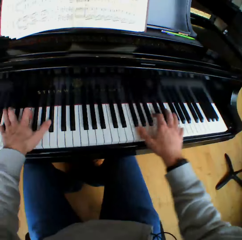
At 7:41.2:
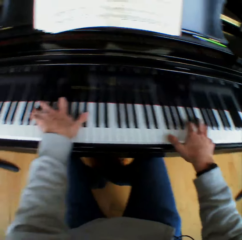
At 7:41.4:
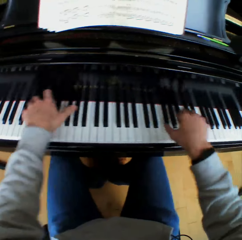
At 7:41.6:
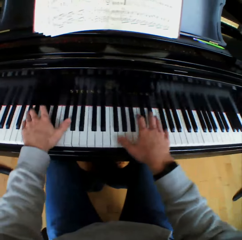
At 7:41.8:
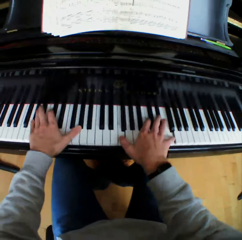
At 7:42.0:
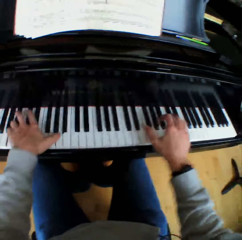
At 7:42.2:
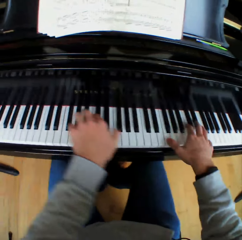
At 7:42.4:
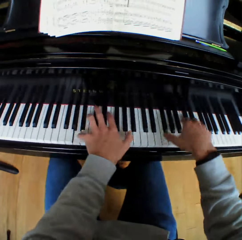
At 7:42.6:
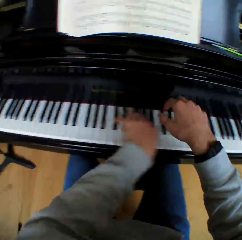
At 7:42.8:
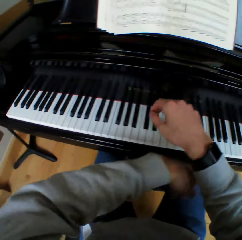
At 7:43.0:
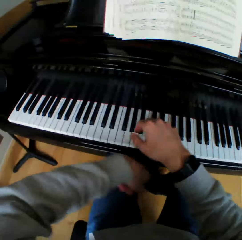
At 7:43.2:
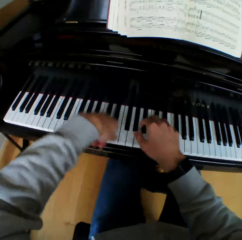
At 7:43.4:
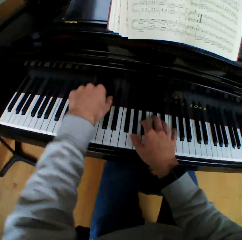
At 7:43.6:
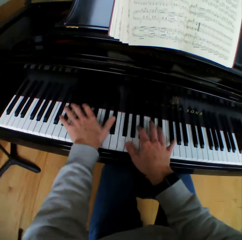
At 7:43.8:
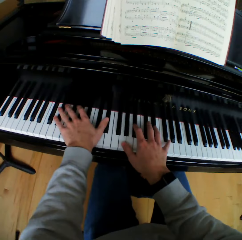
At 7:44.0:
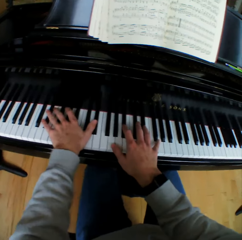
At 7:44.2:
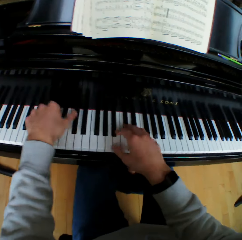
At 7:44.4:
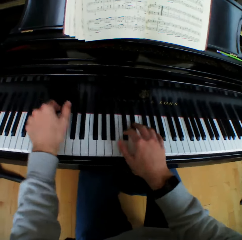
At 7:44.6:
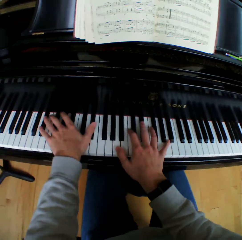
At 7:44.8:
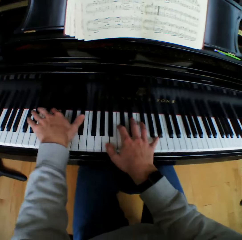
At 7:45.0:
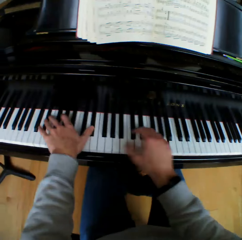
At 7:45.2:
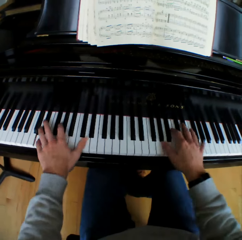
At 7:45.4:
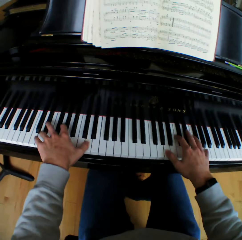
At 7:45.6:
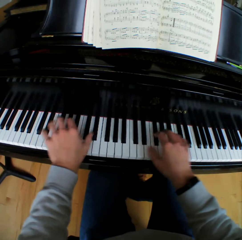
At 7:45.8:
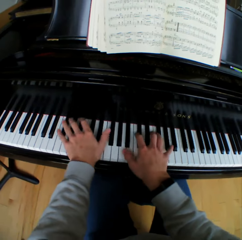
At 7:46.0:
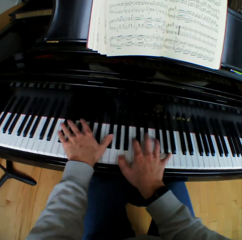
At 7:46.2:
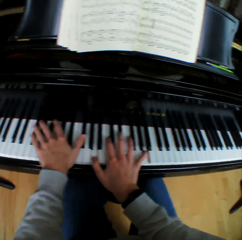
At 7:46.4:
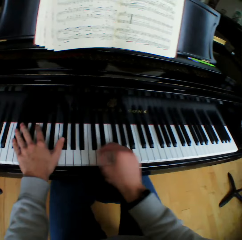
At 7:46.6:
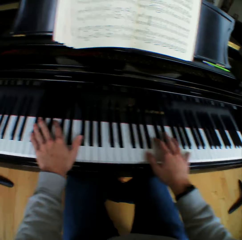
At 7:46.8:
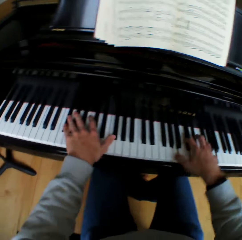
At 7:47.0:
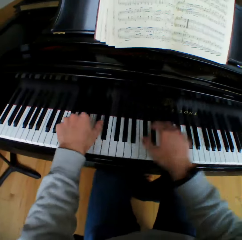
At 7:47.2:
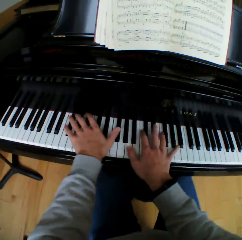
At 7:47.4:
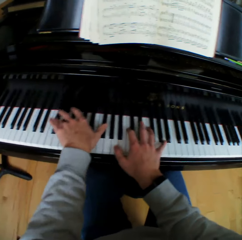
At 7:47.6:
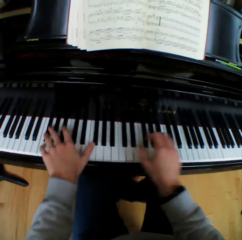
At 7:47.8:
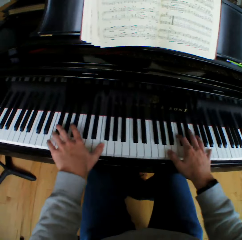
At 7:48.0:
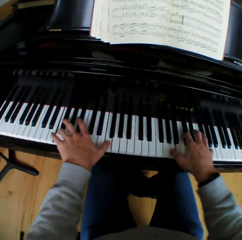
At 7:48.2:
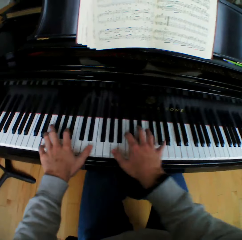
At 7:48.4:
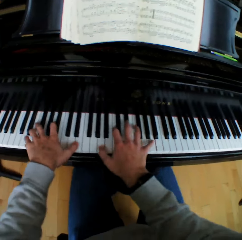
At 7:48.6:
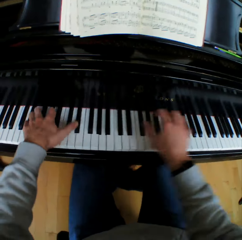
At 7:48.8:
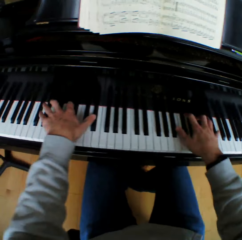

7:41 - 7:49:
The camera wearer lifts his hands. He plays the piano with both hands.

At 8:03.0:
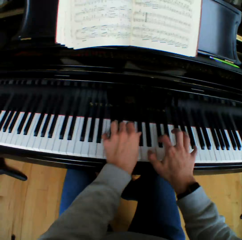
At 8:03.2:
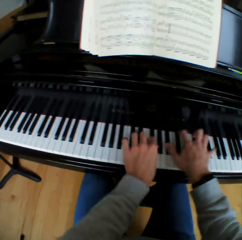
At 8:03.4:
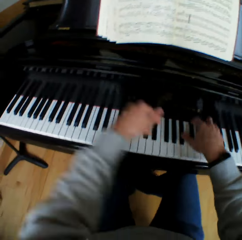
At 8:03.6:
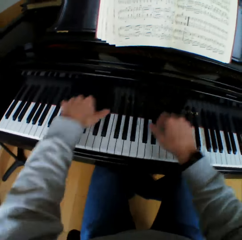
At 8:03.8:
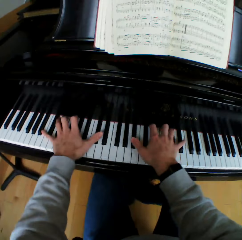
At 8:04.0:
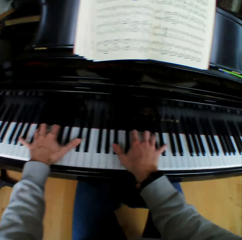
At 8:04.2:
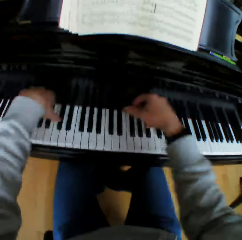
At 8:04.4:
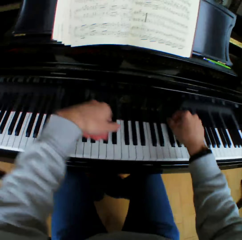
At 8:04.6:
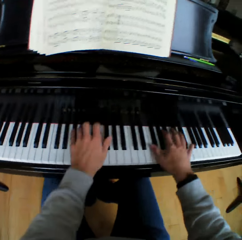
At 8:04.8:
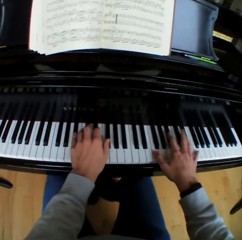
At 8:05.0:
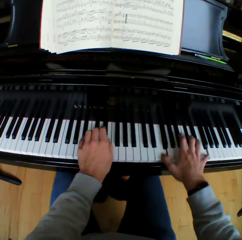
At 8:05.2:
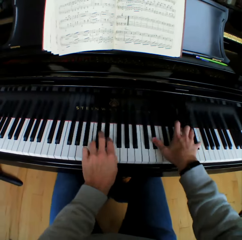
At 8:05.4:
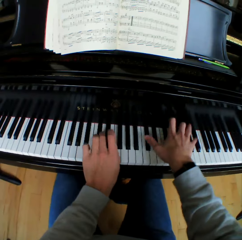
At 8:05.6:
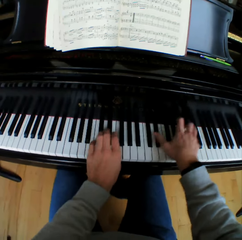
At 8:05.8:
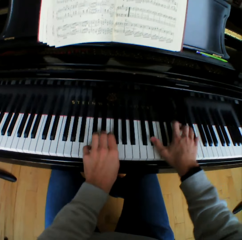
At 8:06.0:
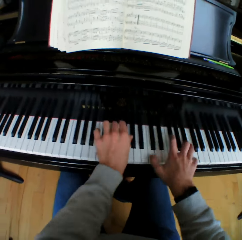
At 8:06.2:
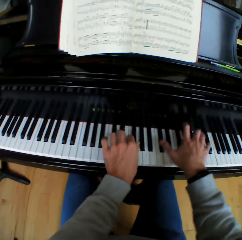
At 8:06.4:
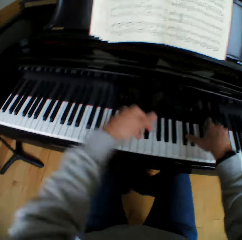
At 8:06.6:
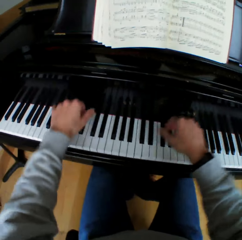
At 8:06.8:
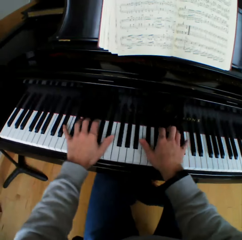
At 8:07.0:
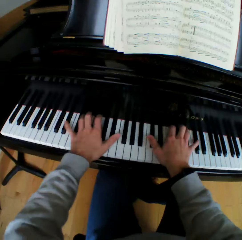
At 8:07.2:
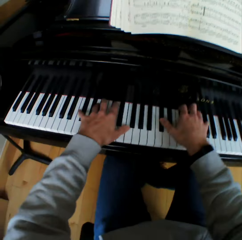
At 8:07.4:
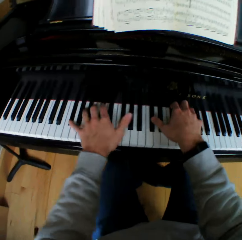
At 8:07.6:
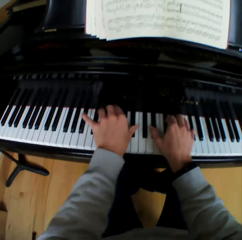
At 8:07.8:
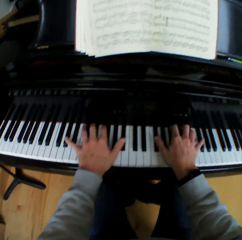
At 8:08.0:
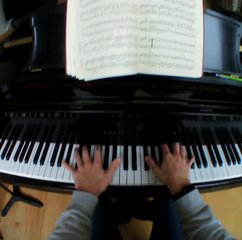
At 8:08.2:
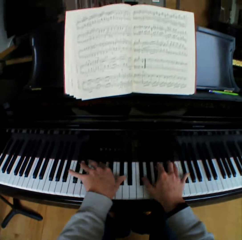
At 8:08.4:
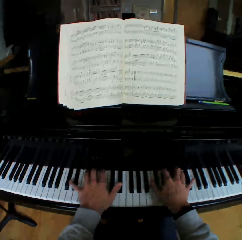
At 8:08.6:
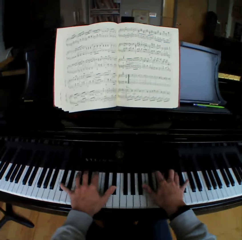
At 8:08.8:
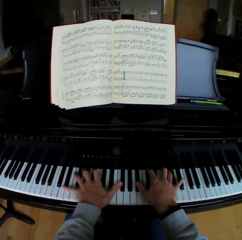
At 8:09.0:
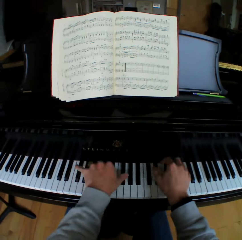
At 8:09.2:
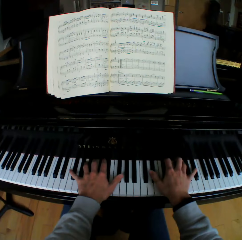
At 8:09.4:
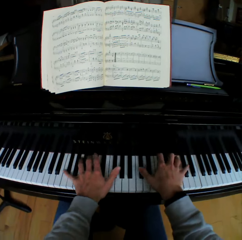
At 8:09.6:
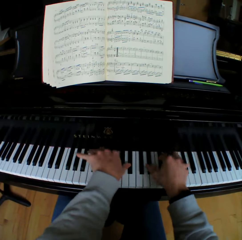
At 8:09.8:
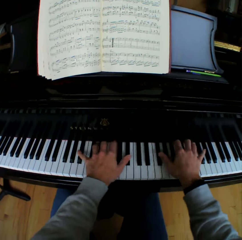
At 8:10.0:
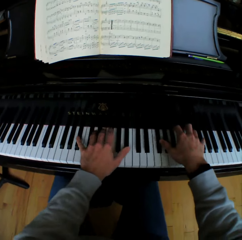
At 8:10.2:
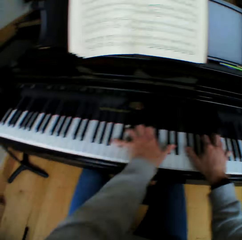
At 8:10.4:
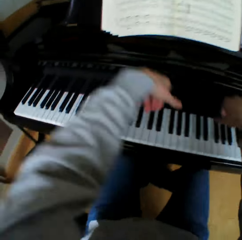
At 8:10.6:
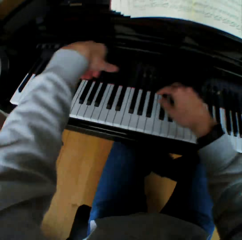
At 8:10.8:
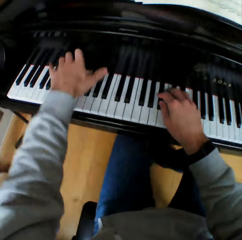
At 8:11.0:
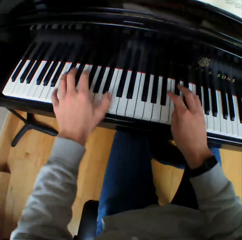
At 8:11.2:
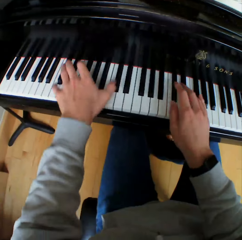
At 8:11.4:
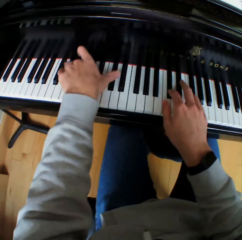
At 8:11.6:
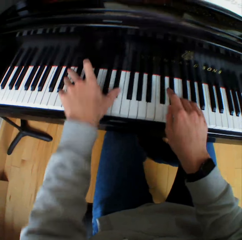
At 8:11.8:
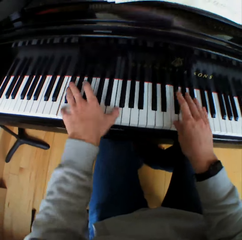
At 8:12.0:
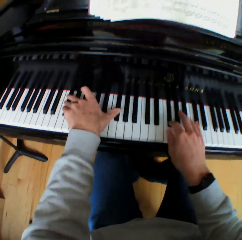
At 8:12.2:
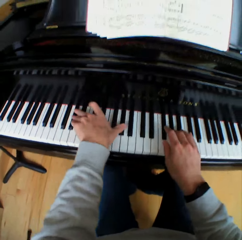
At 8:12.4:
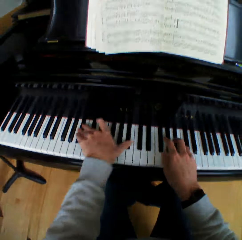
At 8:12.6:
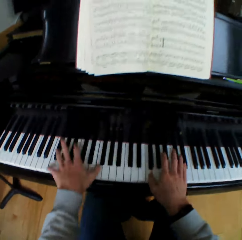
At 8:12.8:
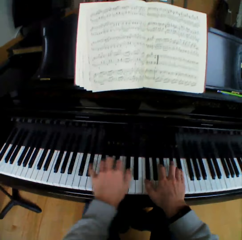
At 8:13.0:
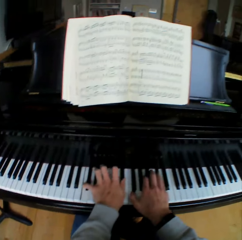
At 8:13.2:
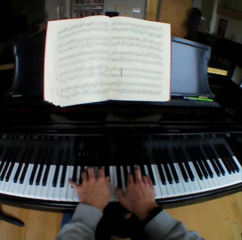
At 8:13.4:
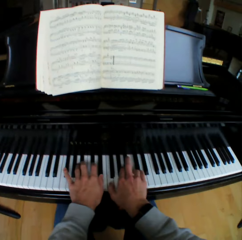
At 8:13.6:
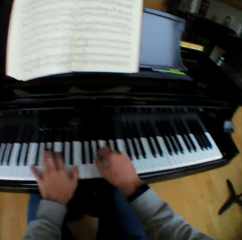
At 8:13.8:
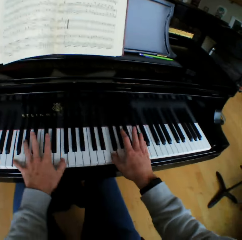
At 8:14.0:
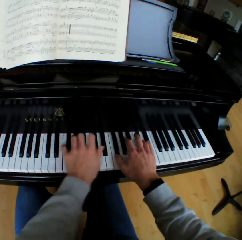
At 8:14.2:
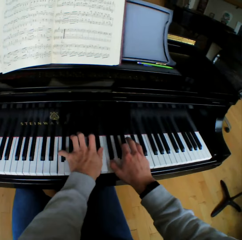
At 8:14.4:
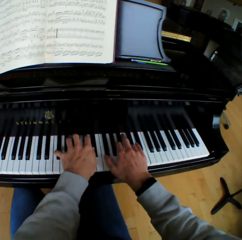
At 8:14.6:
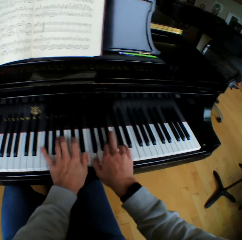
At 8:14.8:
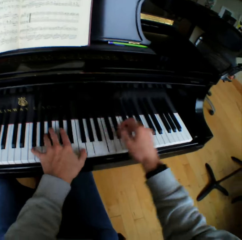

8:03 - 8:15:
The camera wearer lifts his hands. He plays the piano with both hands. He lifts his hands. He plays the piano with both hands.

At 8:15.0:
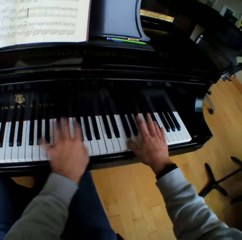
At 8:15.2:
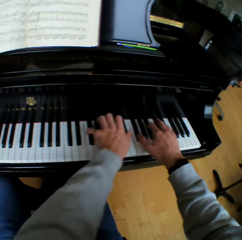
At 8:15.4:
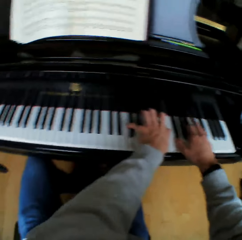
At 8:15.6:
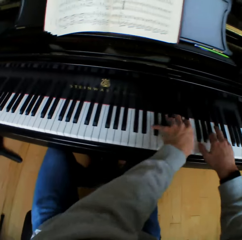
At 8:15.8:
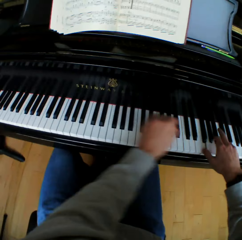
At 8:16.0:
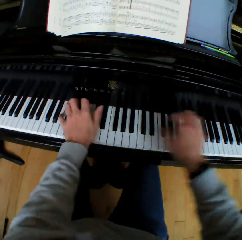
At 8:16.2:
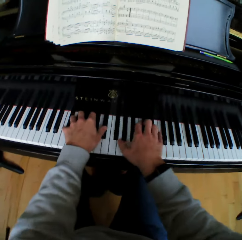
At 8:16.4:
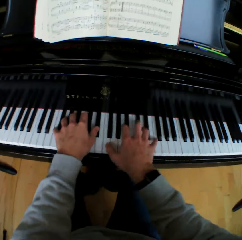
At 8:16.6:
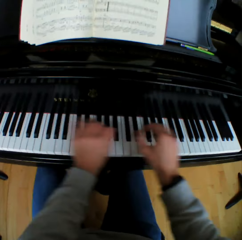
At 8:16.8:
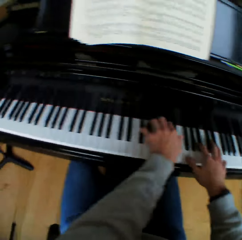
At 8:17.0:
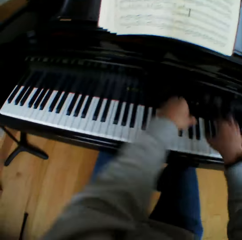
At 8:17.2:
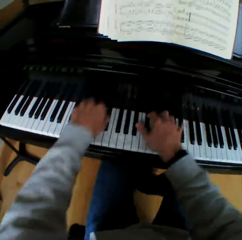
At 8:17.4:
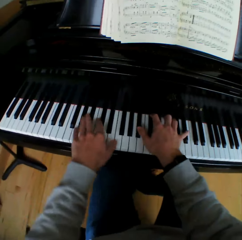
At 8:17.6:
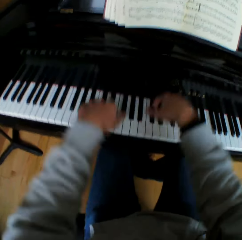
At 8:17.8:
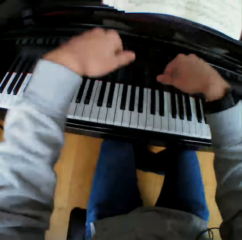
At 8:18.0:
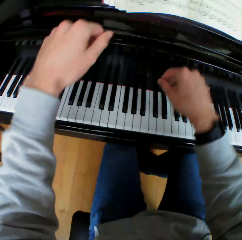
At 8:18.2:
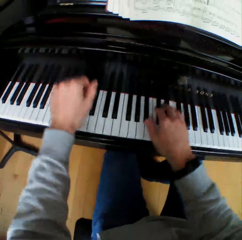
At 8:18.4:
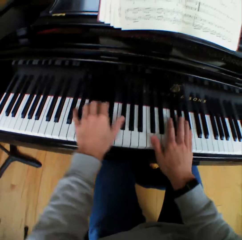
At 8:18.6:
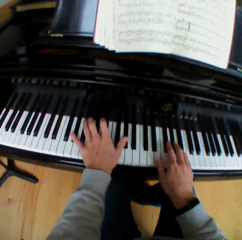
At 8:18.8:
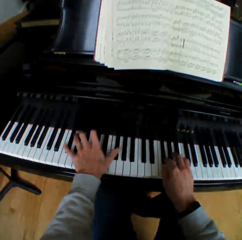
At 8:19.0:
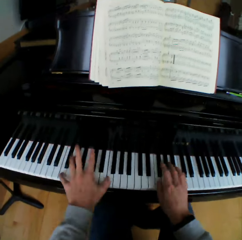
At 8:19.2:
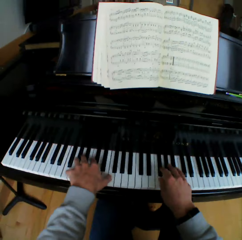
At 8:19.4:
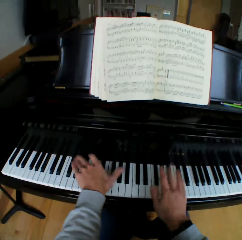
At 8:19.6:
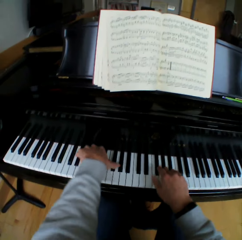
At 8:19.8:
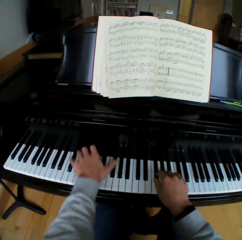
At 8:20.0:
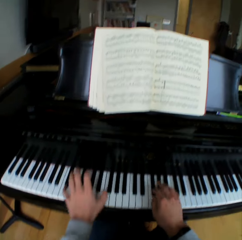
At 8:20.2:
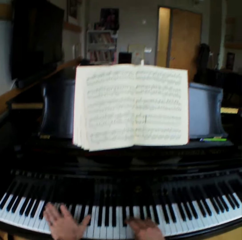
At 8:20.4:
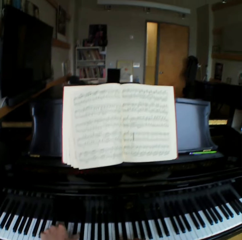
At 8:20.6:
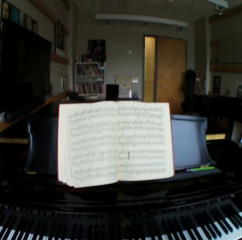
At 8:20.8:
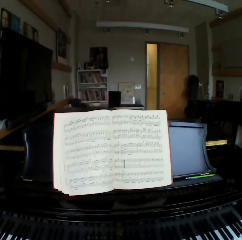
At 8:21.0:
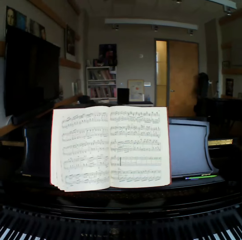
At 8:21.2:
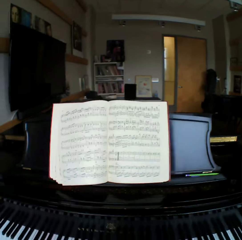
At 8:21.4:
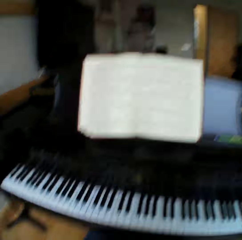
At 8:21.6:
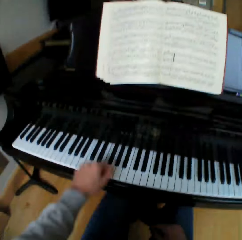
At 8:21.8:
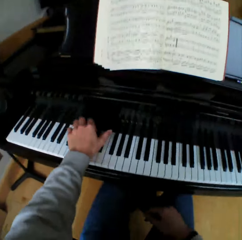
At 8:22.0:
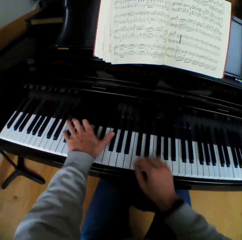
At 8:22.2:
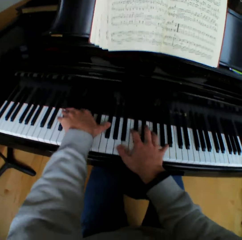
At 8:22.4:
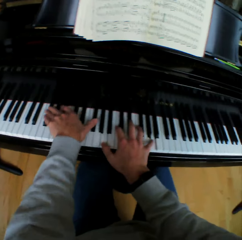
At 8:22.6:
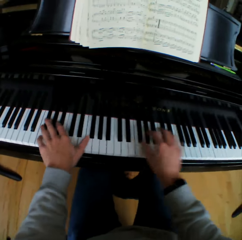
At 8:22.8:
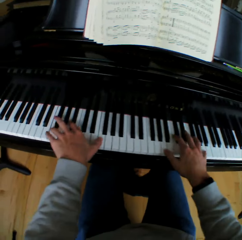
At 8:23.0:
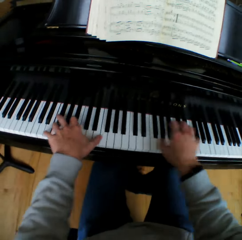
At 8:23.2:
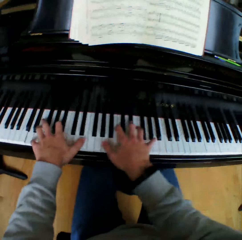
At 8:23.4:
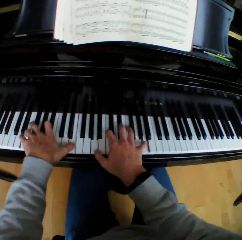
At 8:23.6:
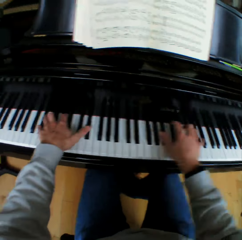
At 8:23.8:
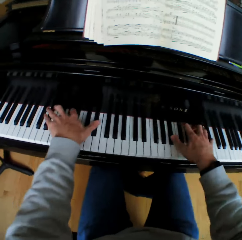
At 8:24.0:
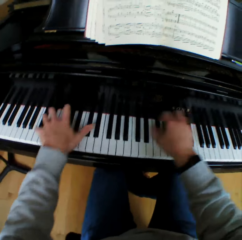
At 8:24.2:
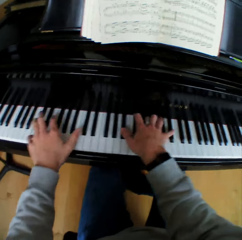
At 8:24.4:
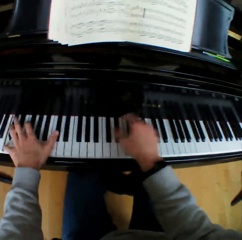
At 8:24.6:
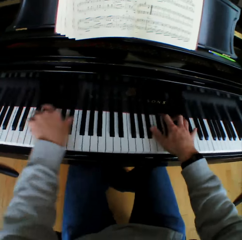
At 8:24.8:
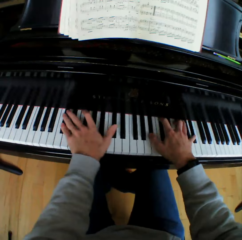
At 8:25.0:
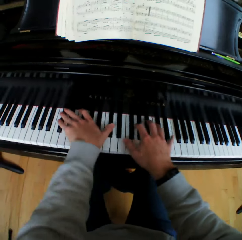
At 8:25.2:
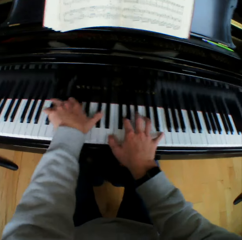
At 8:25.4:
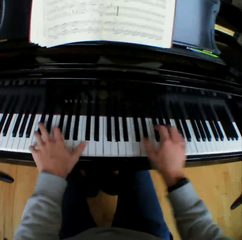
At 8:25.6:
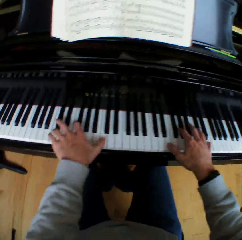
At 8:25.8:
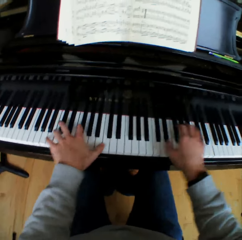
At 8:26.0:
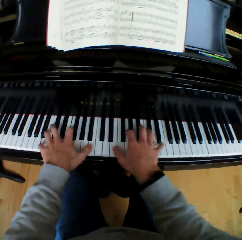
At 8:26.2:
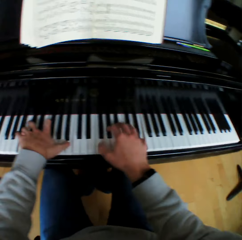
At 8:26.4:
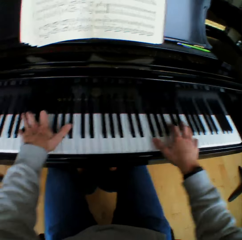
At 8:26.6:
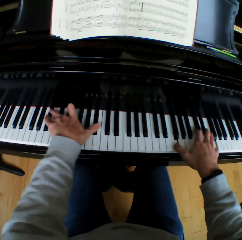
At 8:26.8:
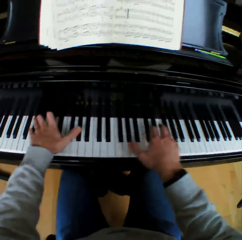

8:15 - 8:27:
The camera wearer lifts his hands. He plays the piano with both hands. He stops playing the piano. He blows his nose. He plays the piano with both hands.
